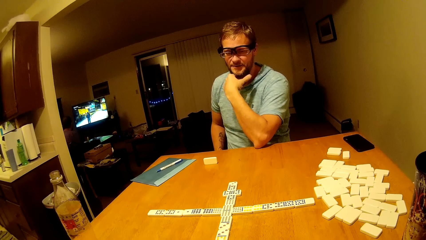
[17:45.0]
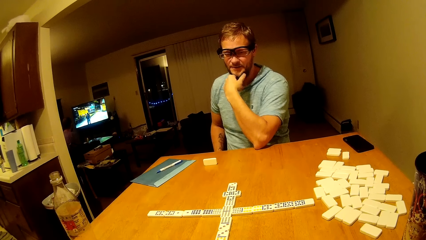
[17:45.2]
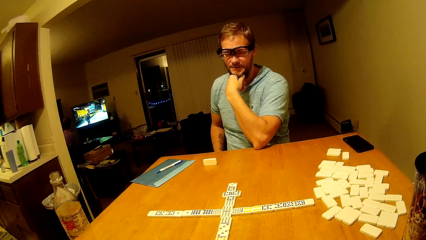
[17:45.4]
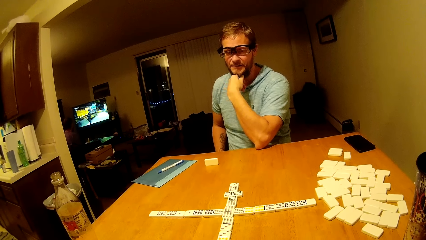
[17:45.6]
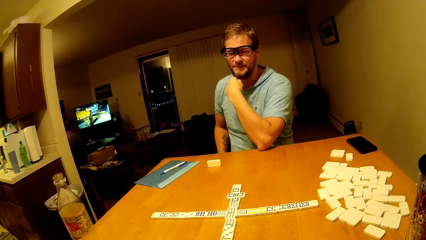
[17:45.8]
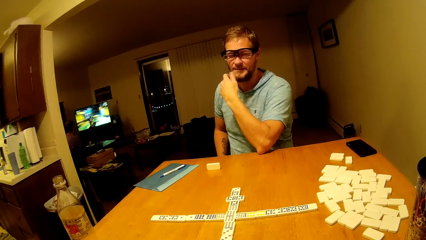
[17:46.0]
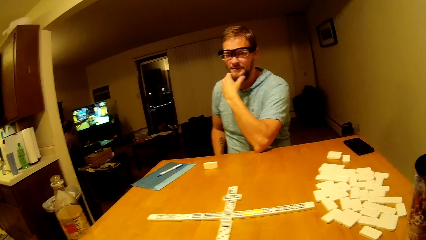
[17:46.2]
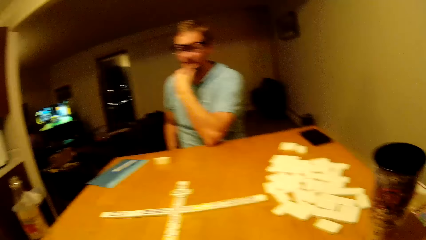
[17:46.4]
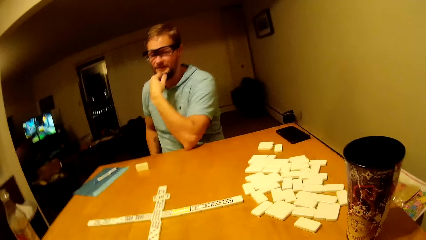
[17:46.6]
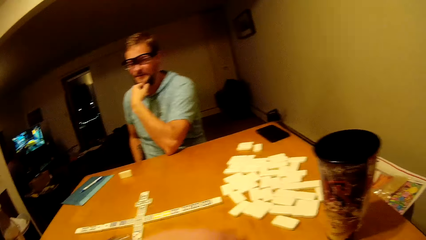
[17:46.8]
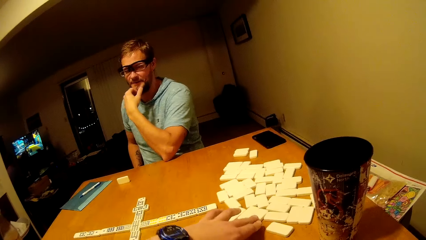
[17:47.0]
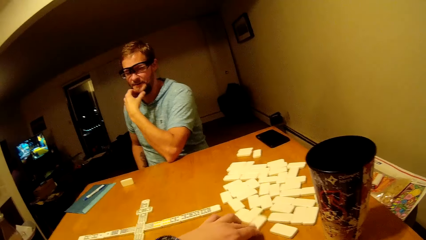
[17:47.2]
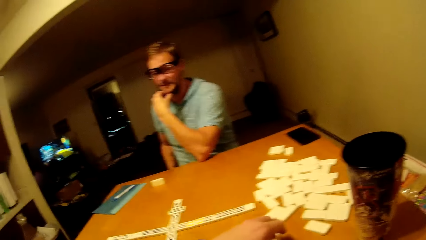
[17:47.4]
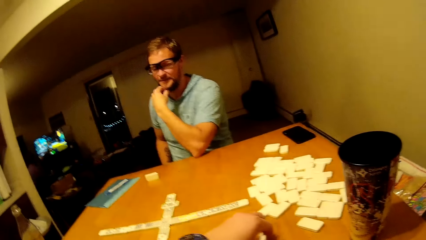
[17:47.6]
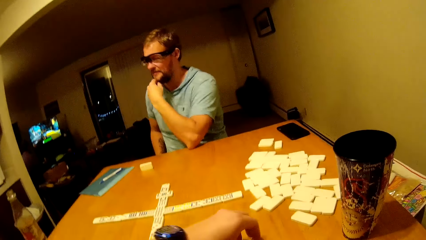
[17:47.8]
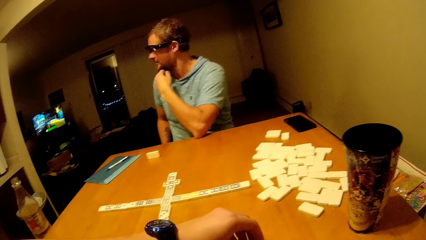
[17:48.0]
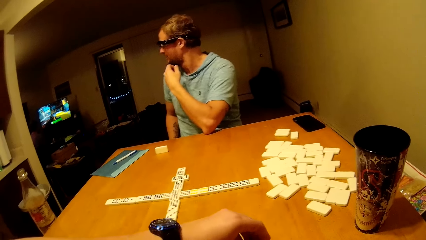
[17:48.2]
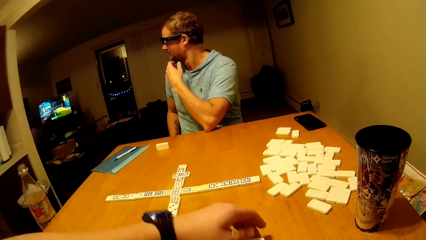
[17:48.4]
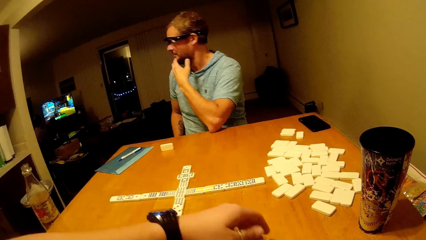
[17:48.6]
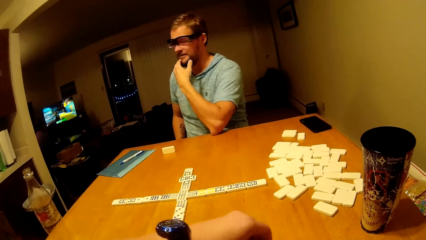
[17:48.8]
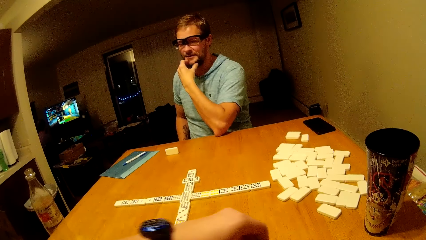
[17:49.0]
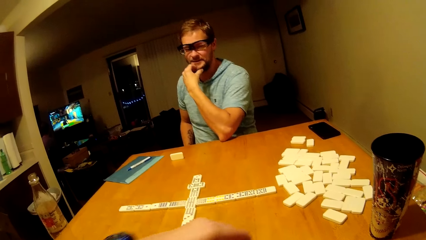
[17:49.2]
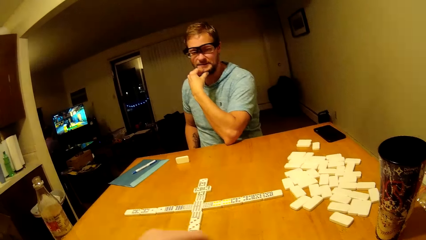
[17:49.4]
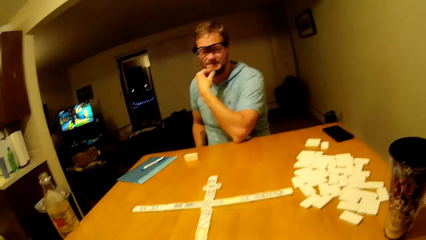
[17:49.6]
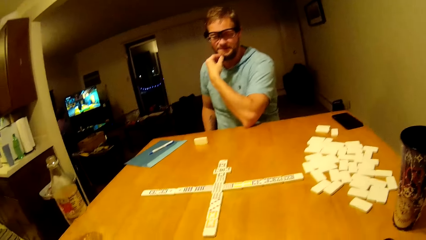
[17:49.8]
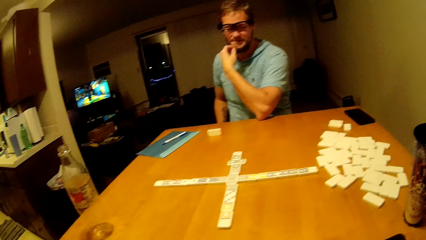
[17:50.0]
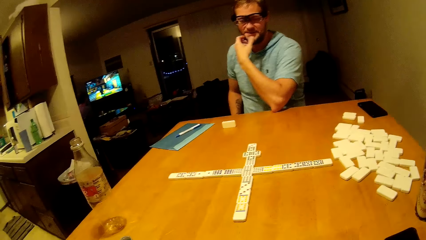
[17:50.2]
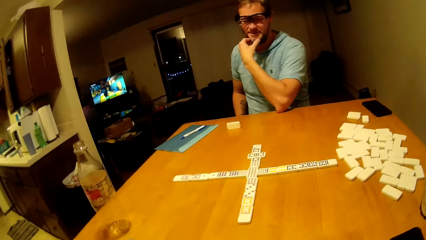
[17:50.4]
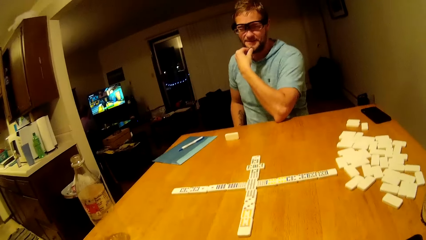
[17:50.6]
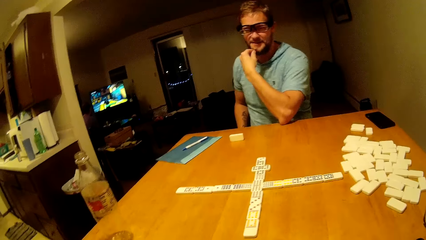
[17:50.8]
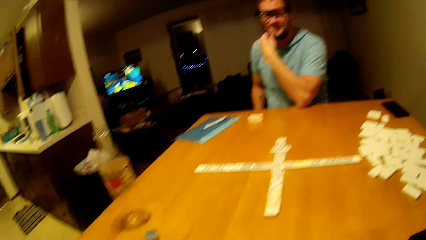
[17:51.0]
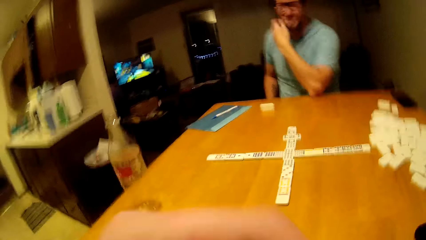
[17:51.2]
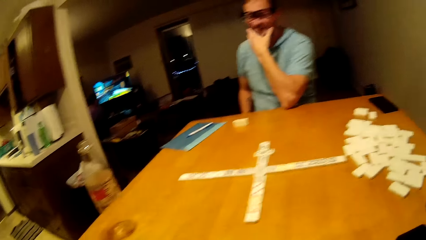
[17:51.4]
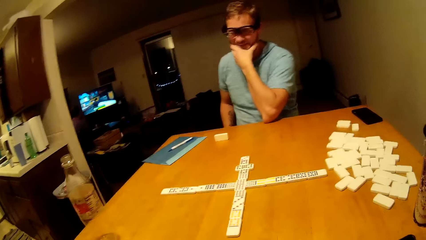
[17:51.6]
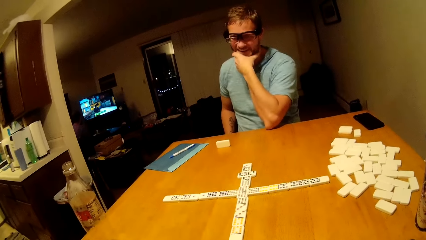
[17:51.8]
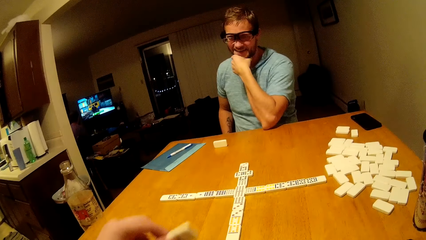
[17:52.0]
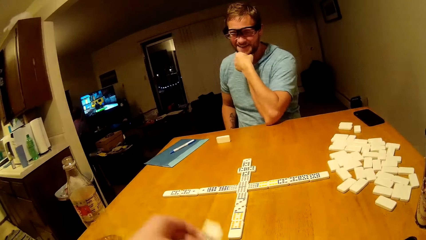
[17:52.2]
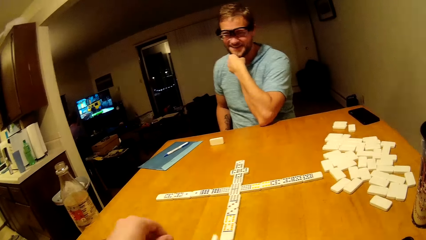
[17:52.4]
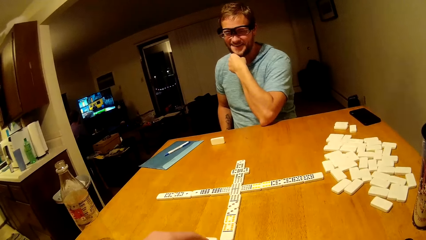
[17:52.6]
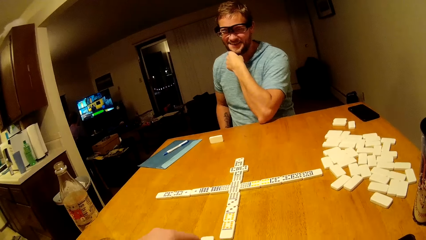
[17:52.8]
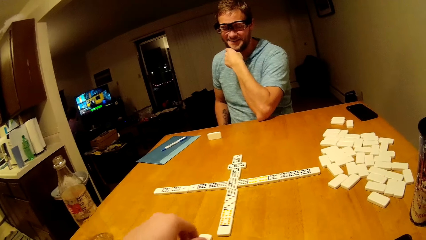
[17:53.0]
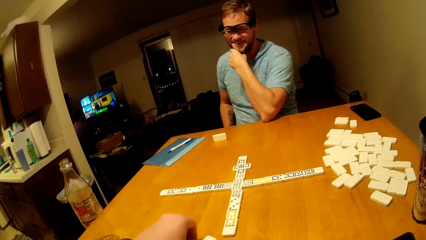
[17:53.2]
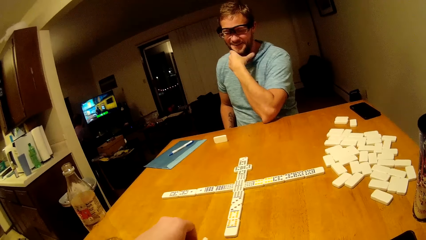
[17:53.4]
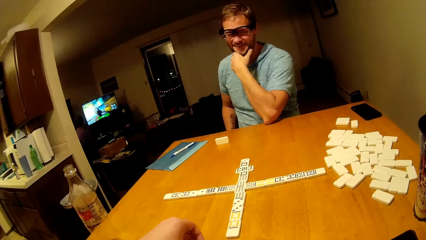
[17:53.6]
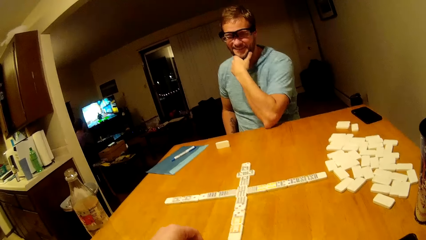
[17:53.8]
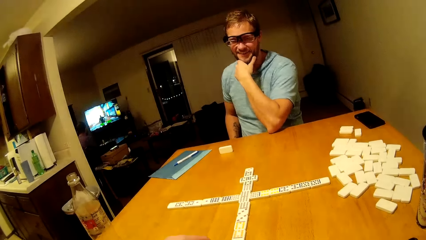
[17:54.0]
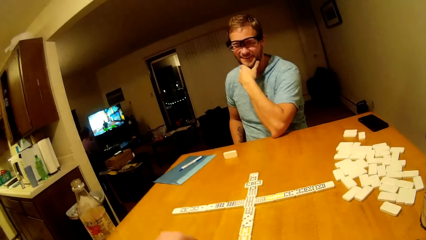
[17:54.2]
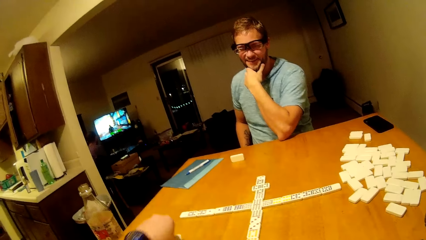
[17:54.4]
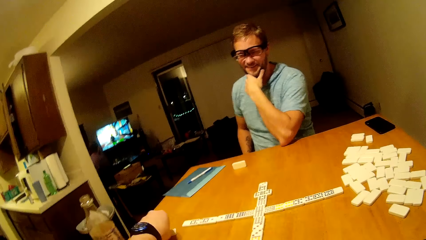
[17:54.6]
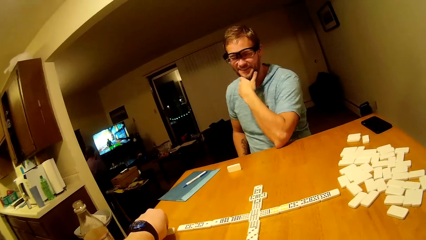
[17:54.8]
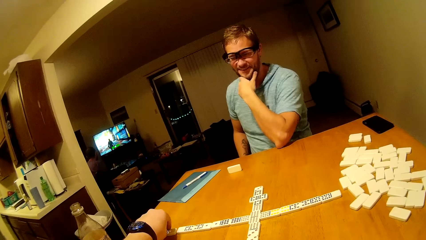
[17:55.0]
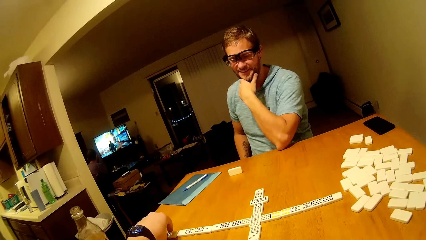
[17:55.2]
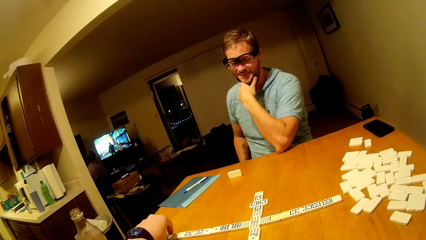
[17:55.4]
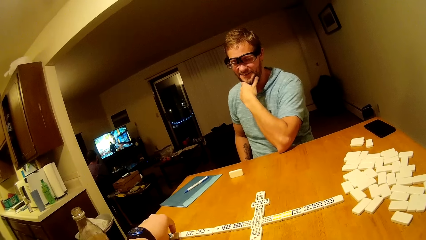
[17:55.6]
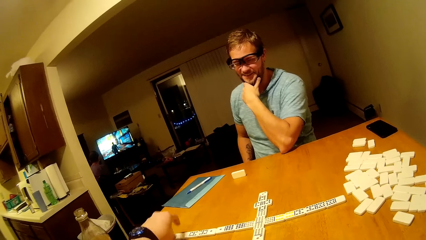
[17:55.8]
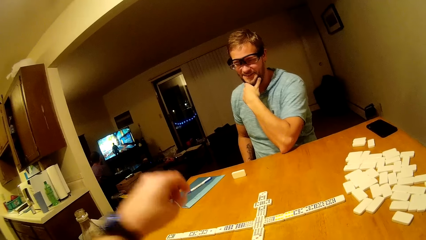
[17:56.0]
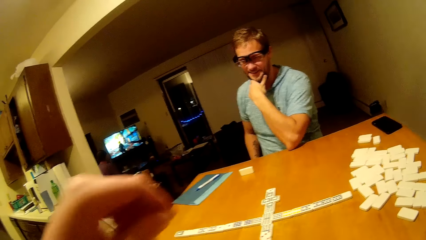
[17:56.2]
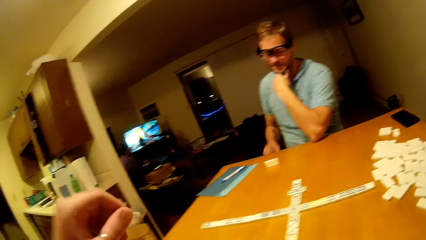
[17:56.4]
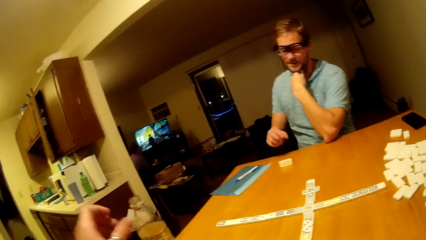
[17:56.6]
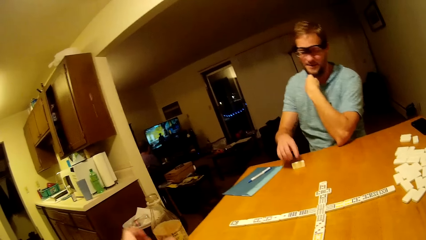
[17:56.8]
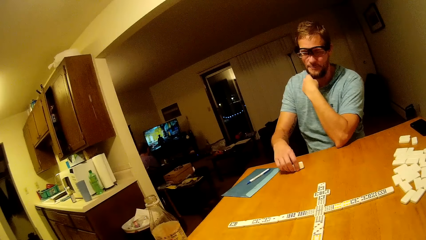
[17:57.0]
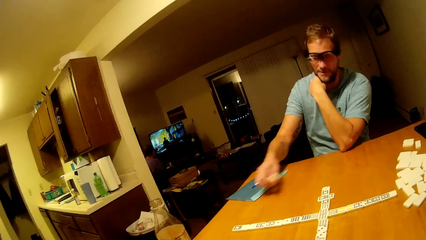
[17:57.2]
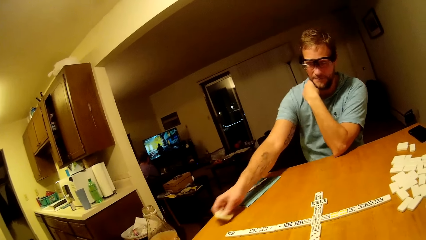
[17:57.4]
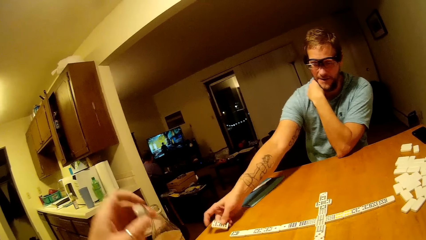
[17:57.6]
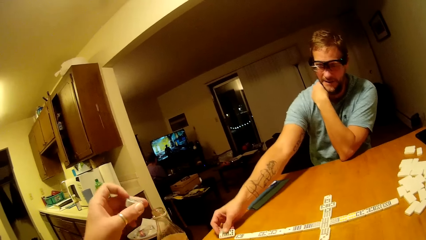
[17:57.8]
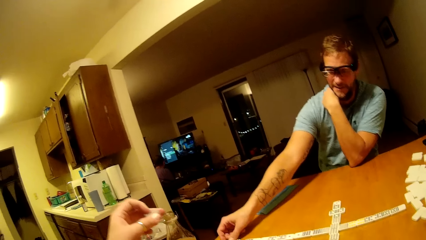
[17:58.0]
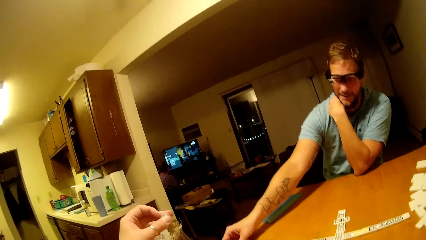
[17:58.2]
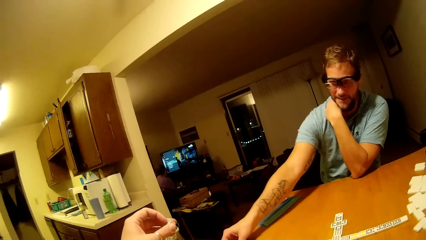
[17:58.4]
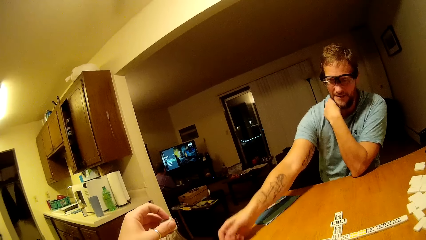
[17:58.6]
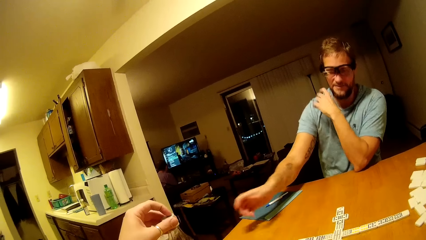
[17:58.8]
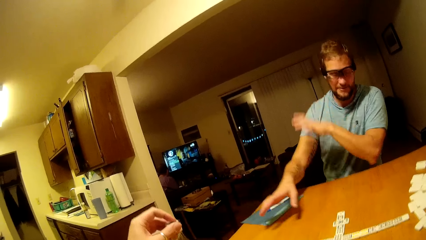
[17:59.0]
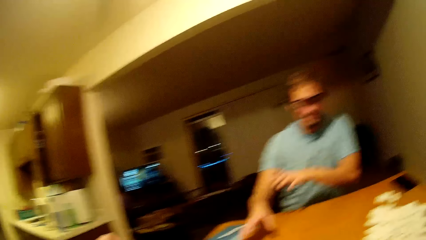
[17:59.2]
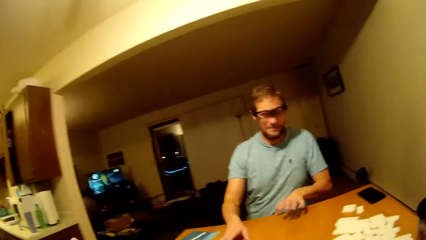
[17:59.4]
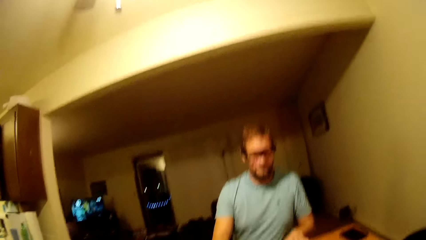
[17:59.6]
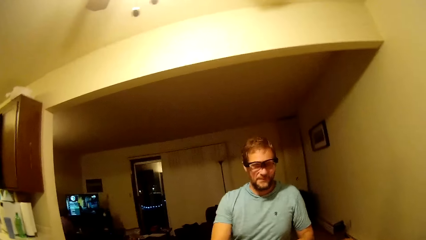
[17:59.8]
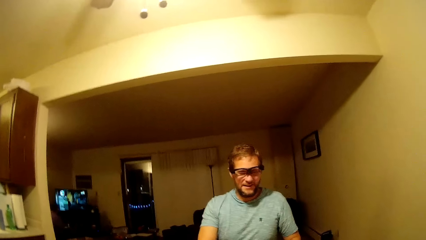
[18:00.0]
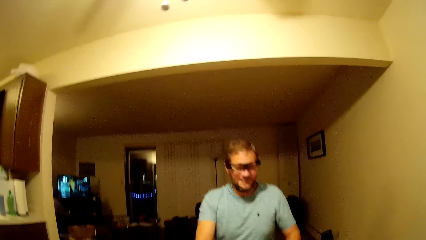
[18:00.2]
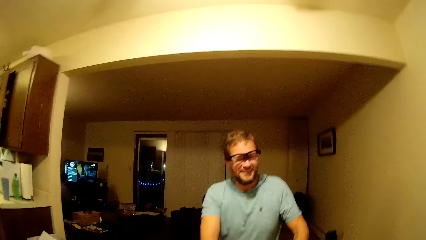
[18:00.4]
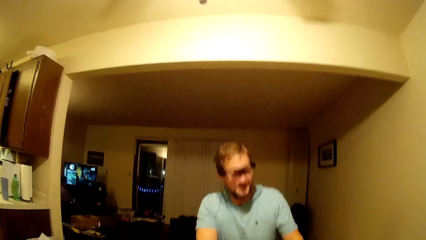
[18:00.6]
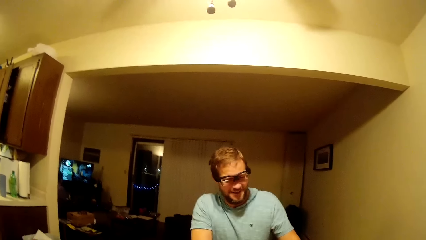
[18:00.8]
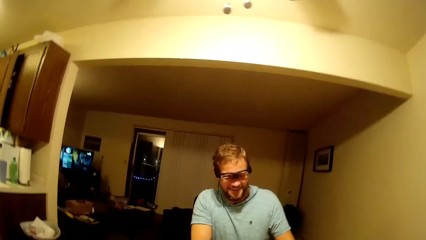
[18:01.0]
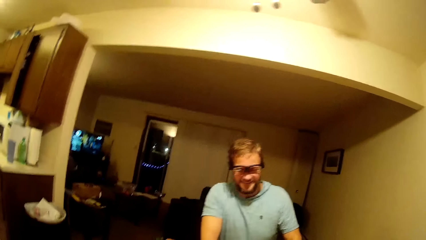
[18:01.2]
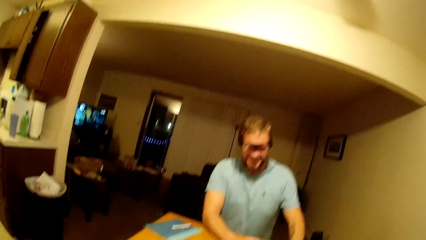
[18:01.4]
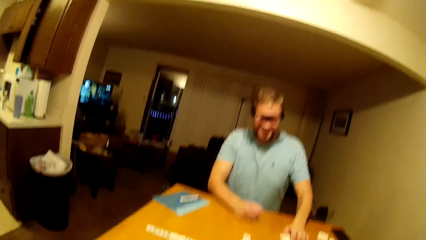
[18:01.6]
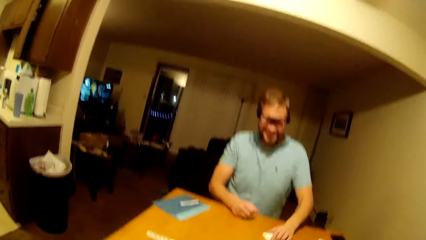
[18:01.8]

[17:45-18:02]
The camera wearer picks a dice from the table. They play mahjong. They place the dice on the table. They slide the dice on the table. A man picks a dice from the table. The man plays mahjong. The man places the dice on the table.
